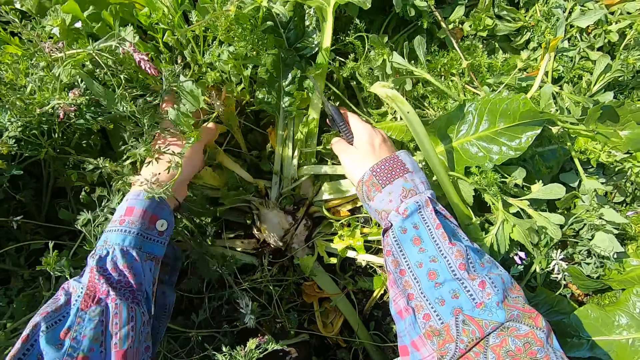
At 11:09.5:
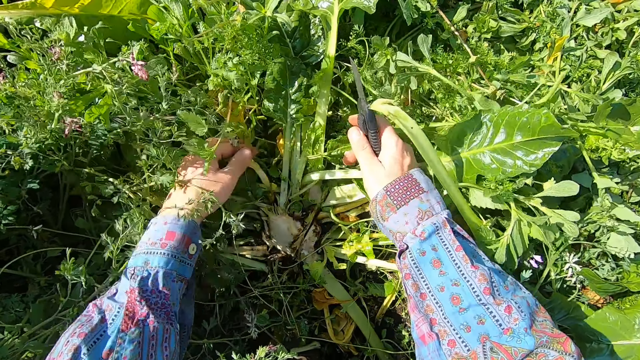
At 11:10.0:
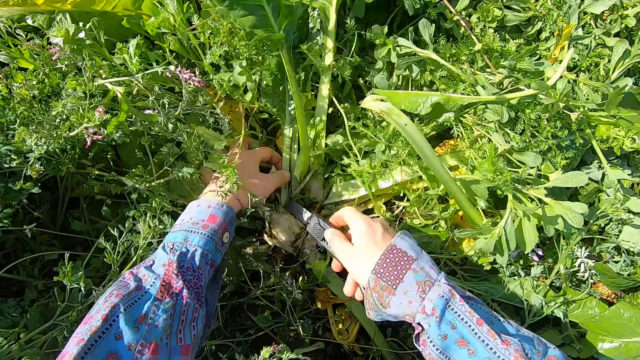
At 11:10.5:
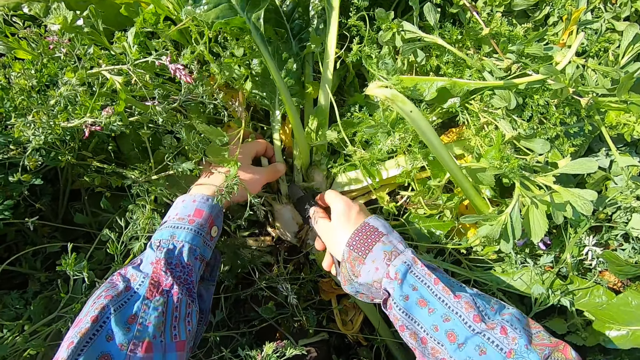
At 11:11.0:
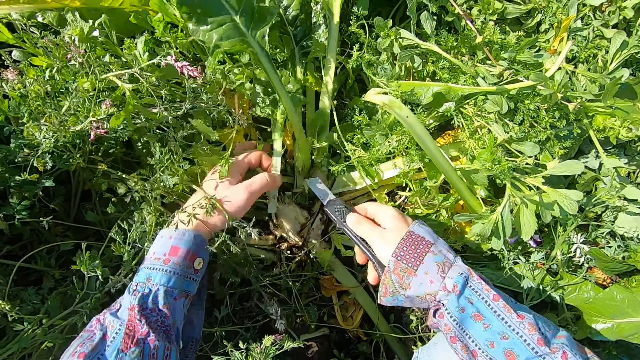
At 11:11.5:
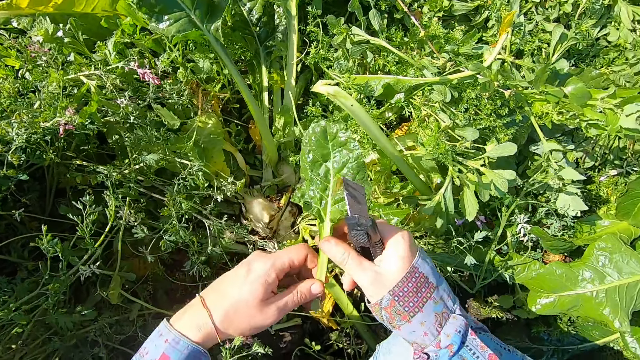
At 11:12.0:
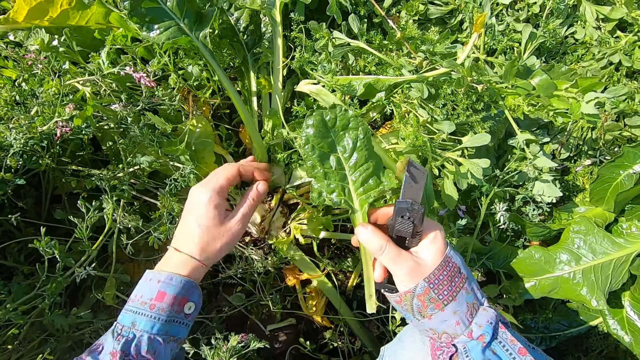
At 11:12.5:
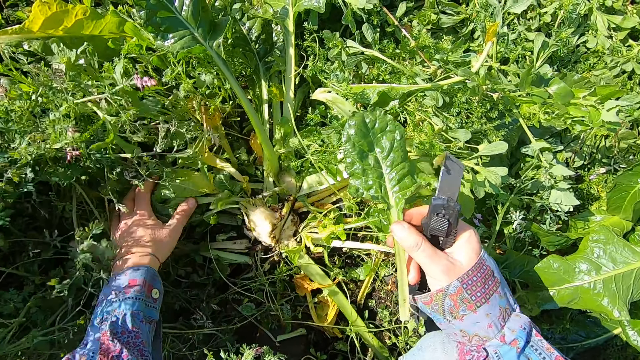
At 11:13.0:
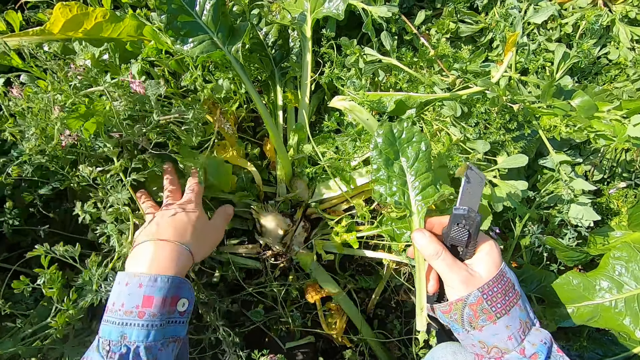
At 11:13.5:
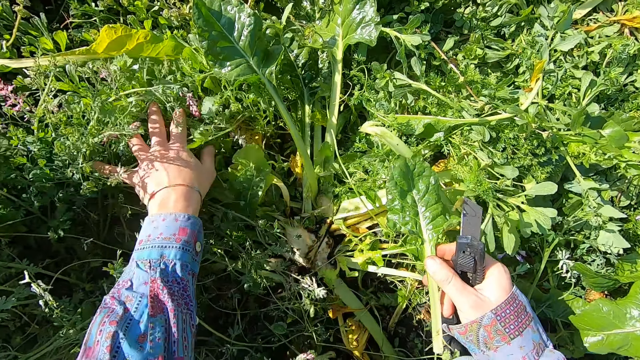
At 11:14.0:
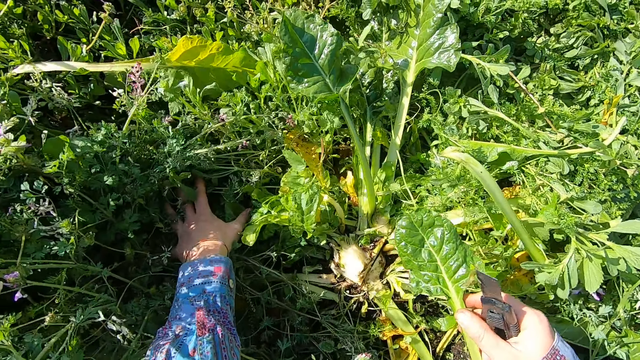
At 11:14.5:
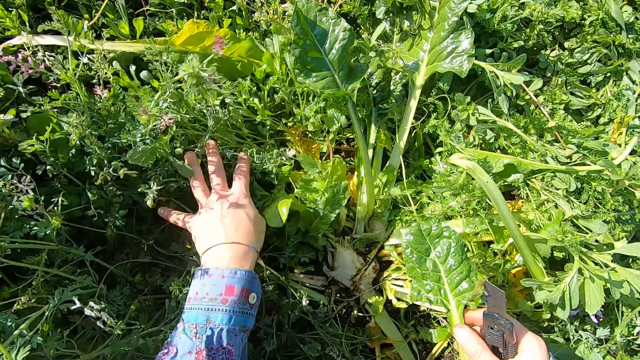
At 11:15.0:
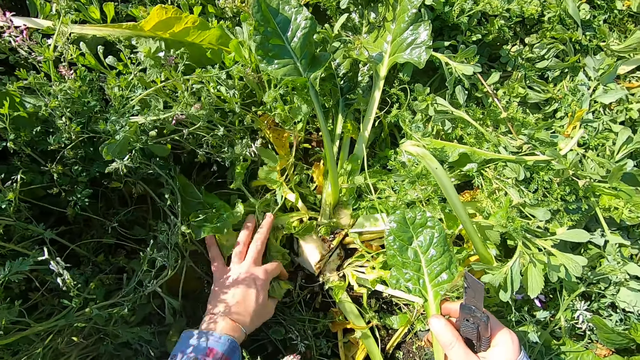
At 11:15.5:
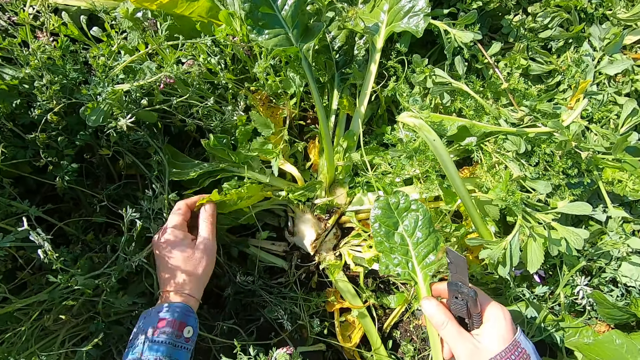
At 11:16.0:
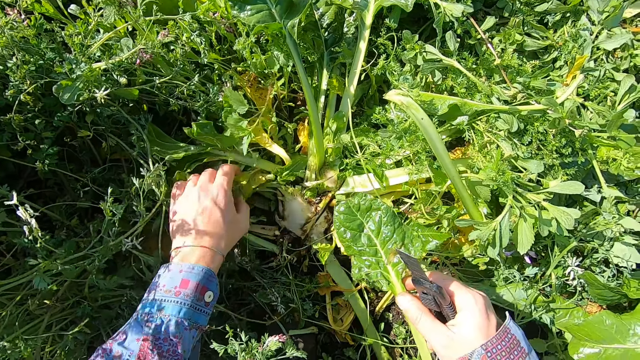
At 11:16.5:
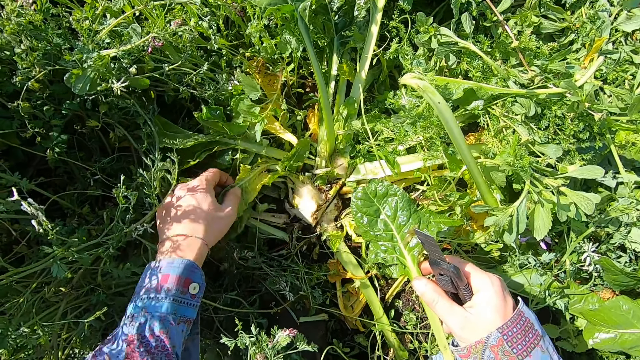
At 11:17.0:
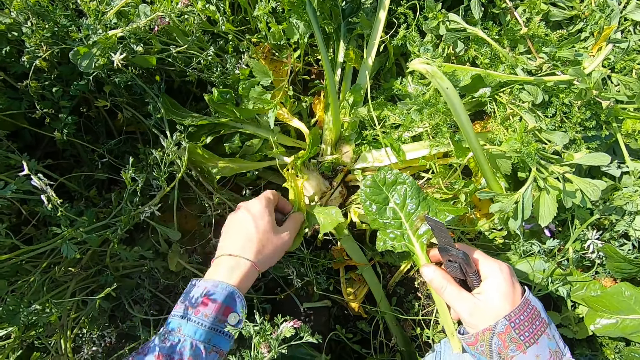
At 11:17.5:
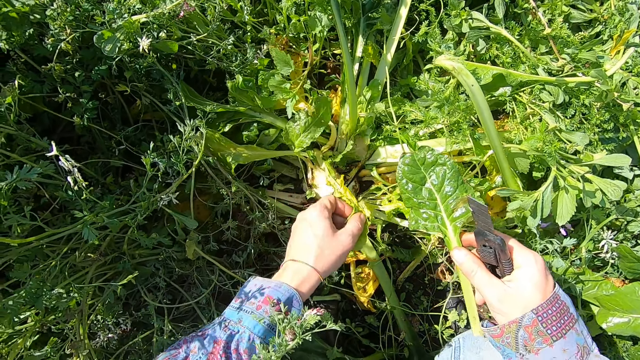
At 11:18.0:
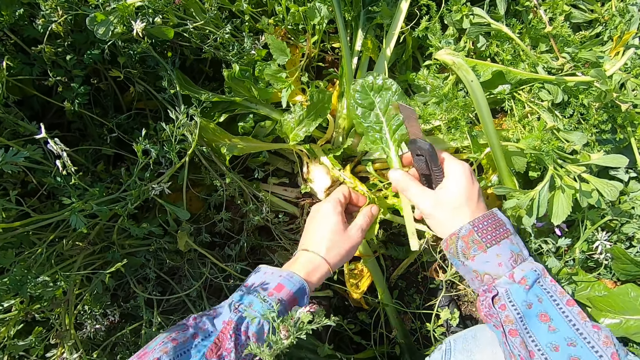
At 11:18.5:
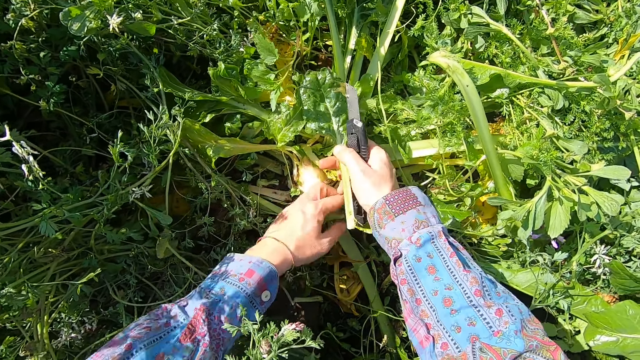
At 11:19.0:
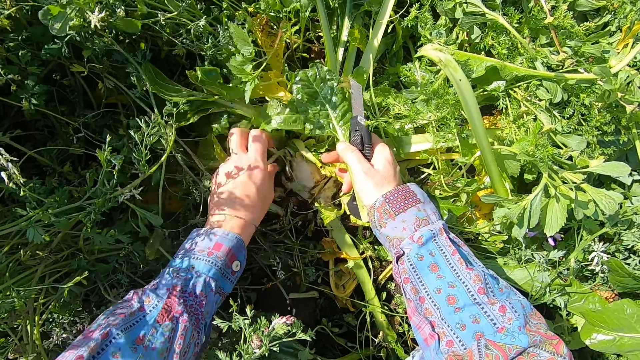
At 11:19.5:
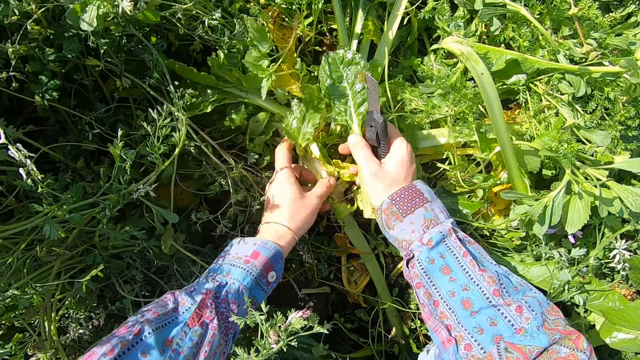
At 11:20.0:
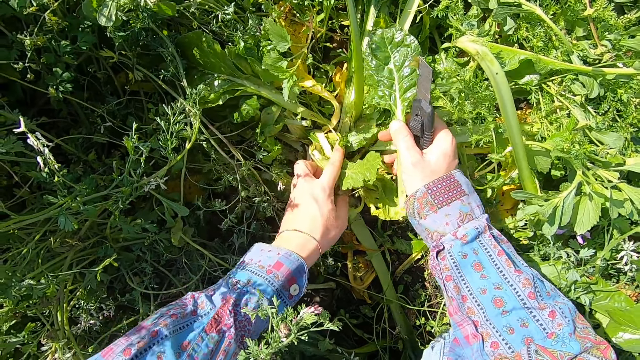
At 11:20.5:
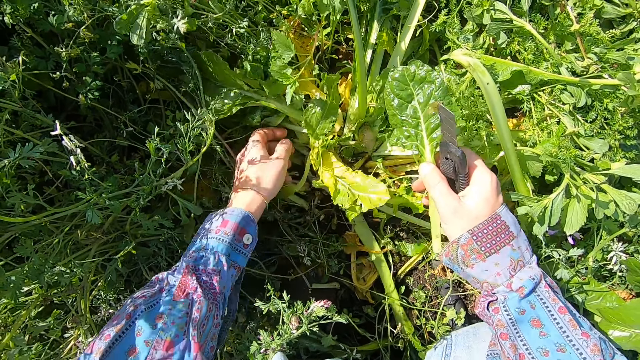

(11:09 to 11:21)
The camera wearer cuts a chard branch or leaf with the cutter. He passes the chard branch to his right hand. He holds the leaf. He shoves plants aside with his left hand. He holds lettuce leaves together.

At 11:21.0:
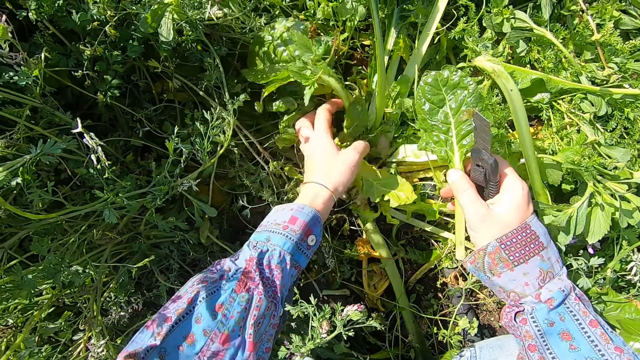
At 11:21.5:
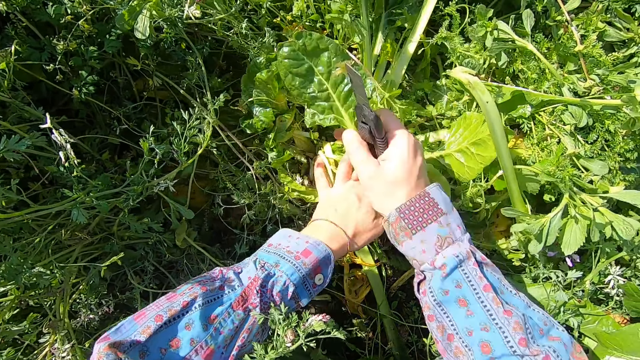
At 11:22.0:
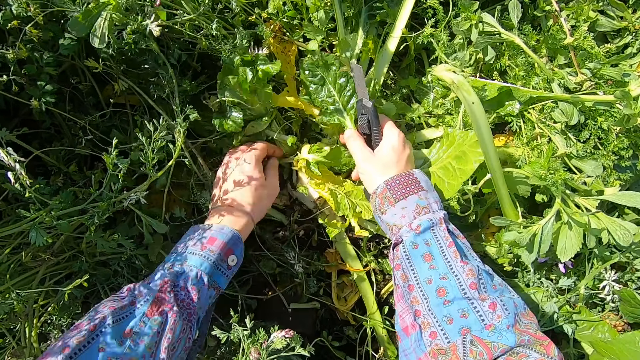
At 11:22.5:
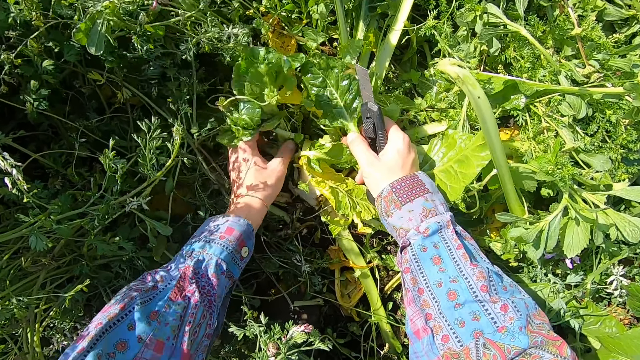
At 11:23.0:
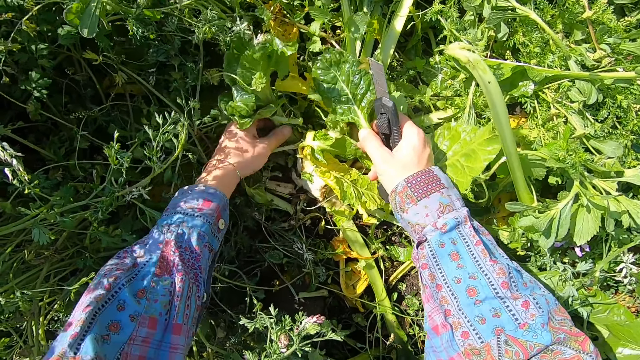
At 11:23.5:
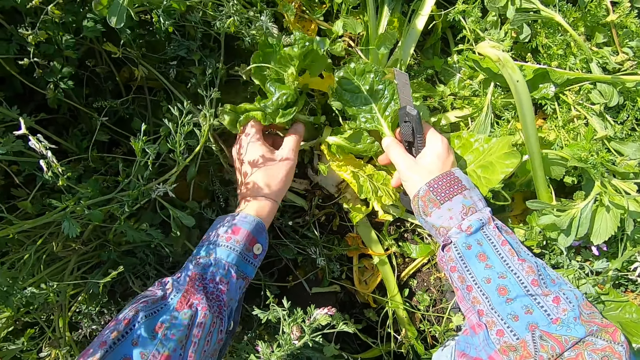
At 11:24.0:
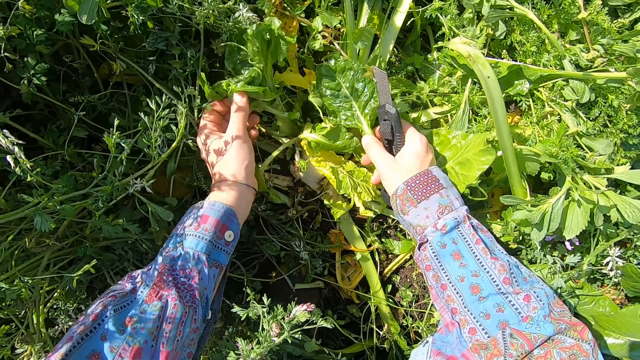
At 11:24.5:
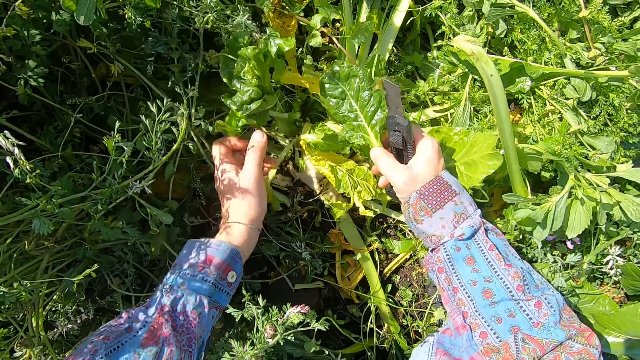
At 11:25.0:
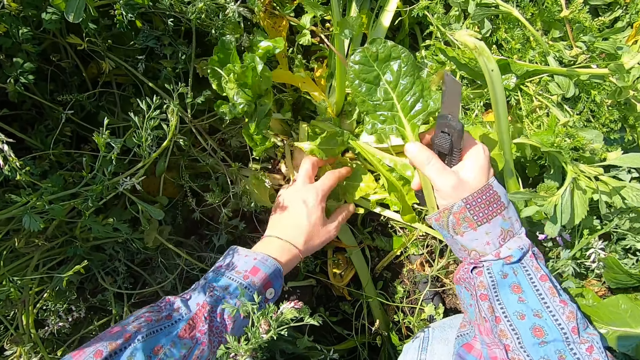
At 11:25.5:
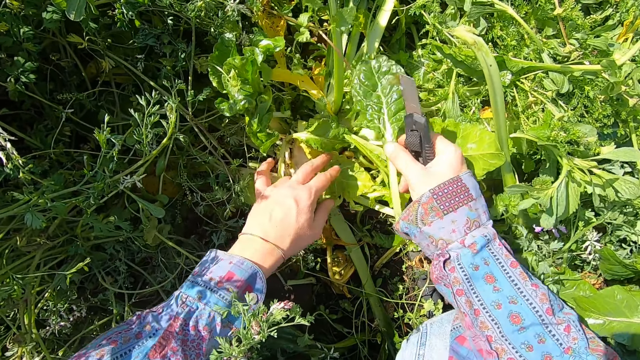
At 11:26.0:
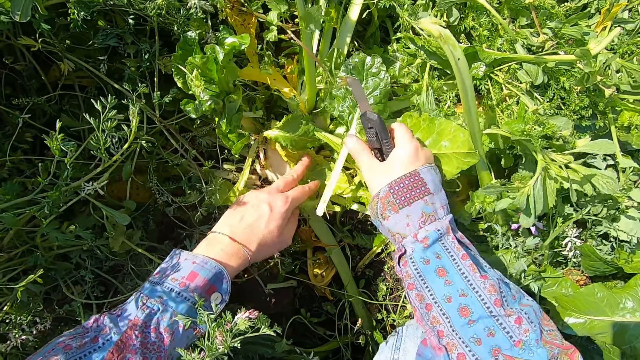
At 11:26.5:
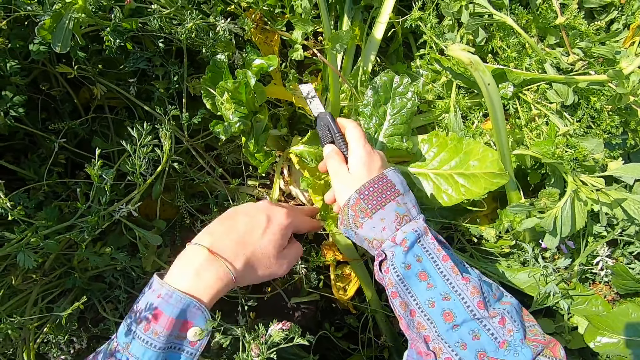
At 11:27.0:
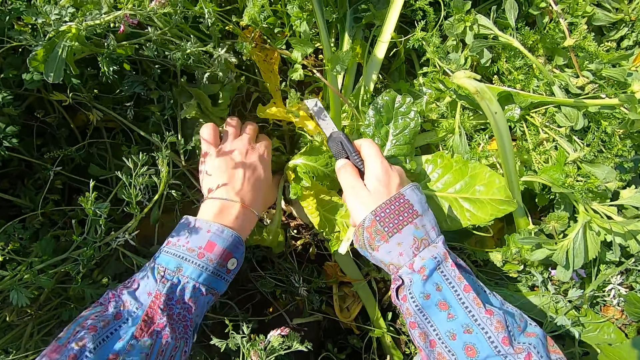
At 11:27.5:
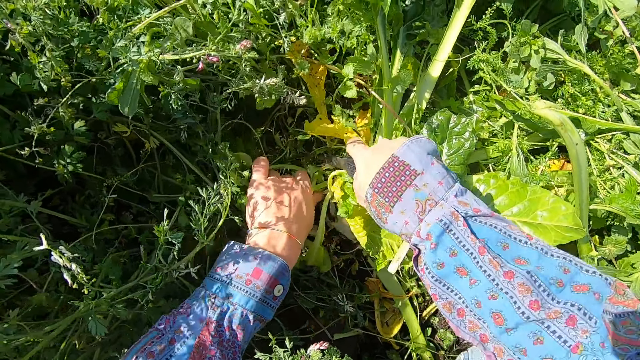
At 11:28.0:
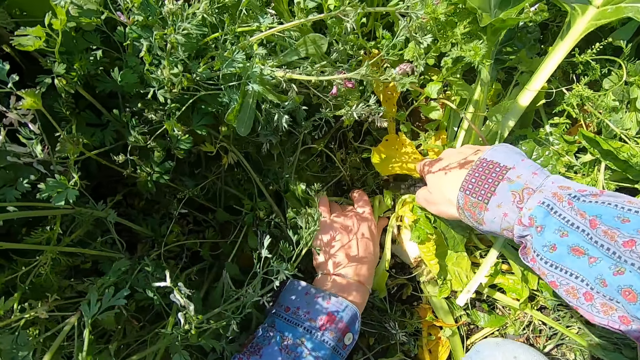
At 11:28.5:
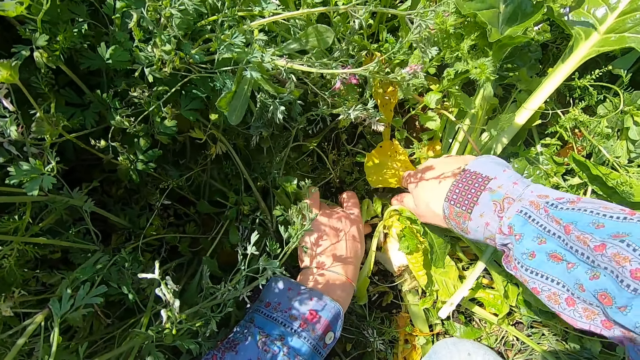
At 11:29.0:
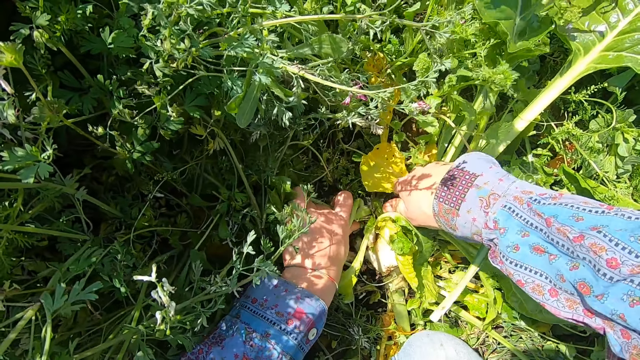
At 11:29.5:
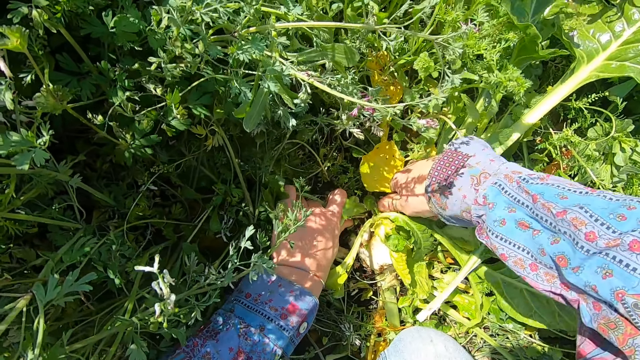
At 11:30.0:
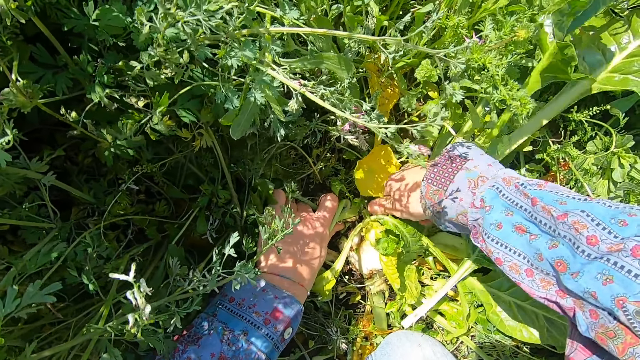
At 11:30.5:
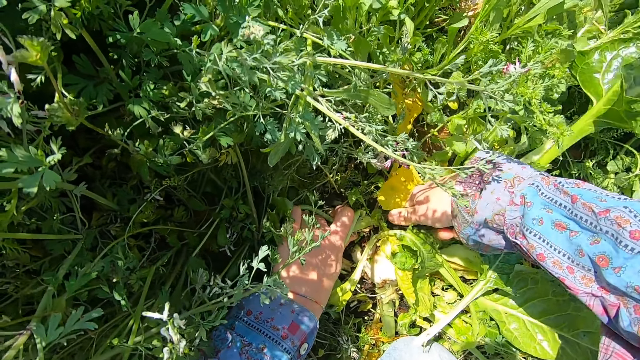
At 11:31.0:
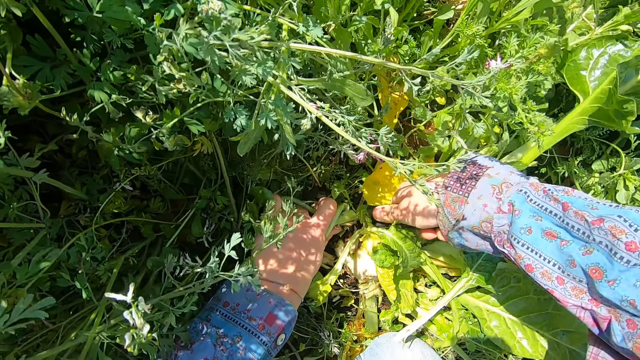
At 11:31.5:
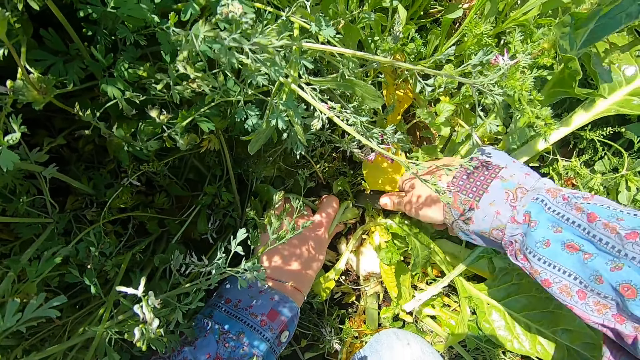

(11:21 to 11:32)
The camera wearer drops the branch in his right hand on other plants. He cuts a chard with the cutter.
